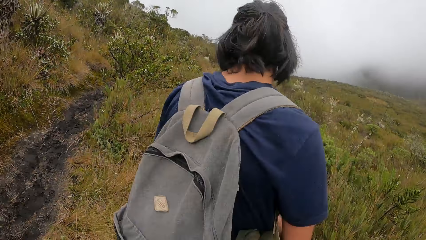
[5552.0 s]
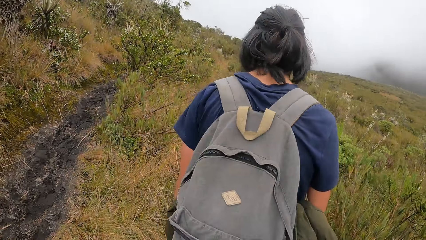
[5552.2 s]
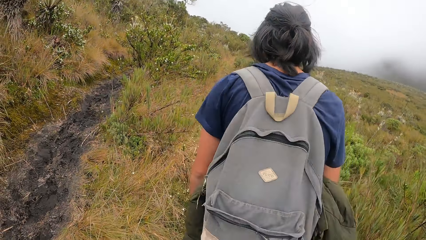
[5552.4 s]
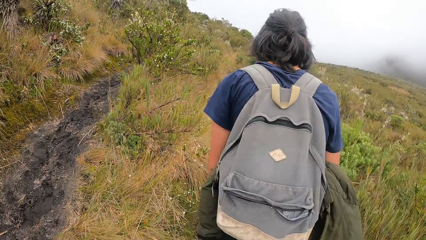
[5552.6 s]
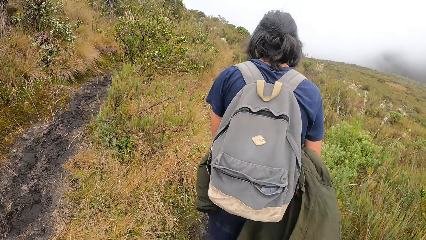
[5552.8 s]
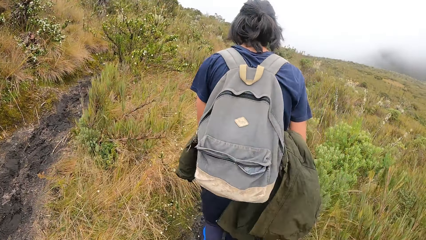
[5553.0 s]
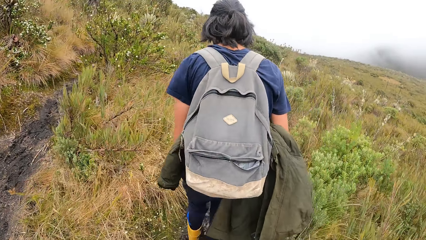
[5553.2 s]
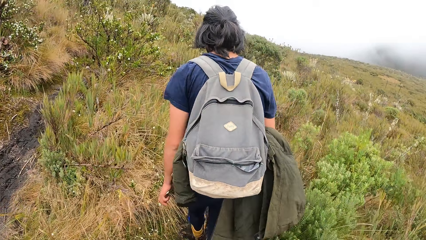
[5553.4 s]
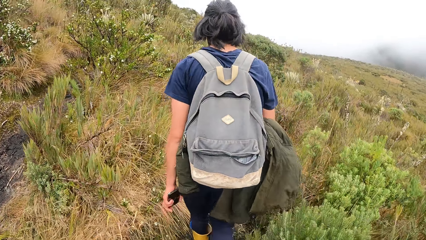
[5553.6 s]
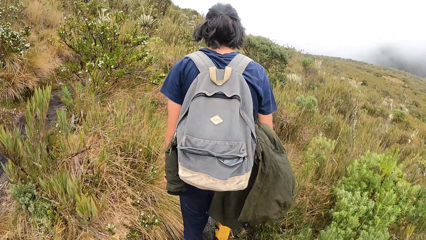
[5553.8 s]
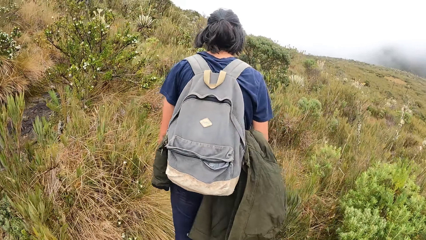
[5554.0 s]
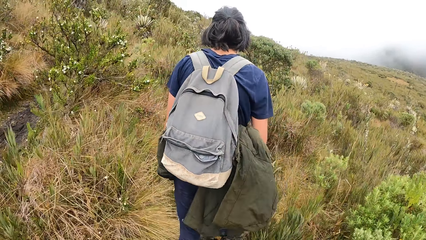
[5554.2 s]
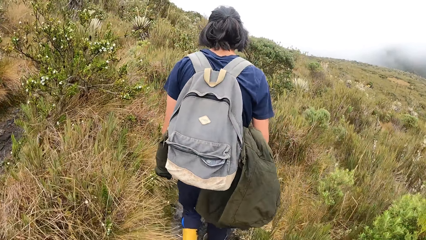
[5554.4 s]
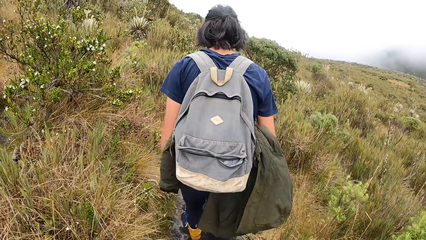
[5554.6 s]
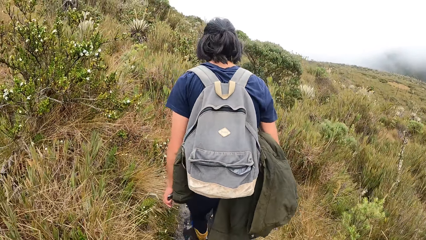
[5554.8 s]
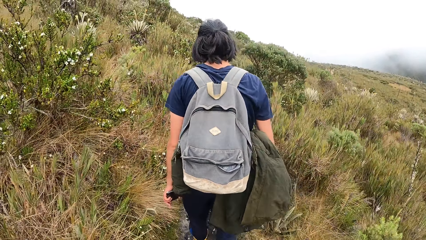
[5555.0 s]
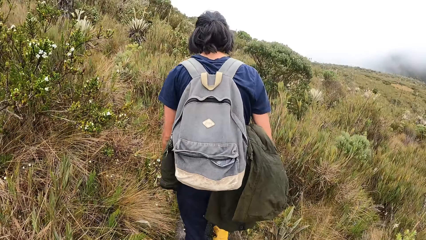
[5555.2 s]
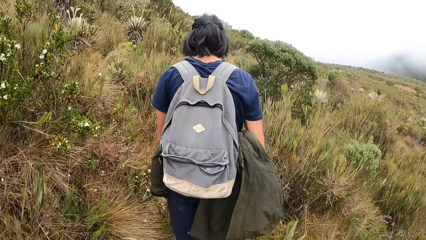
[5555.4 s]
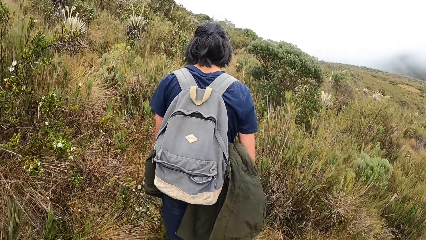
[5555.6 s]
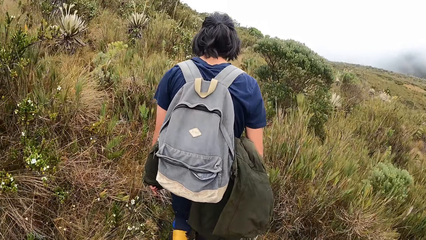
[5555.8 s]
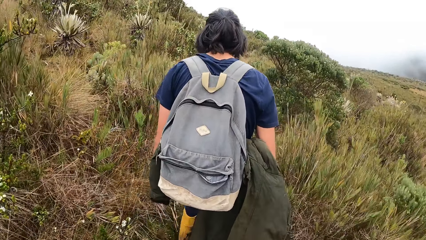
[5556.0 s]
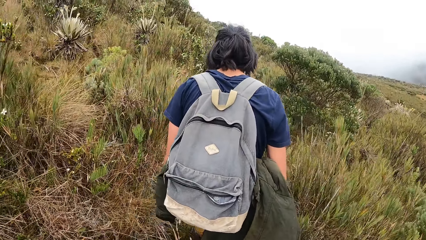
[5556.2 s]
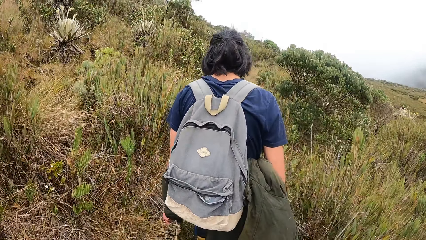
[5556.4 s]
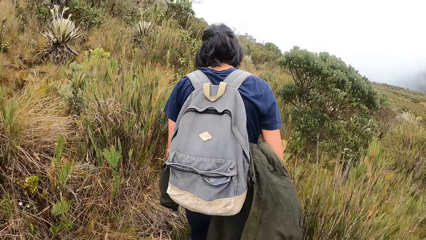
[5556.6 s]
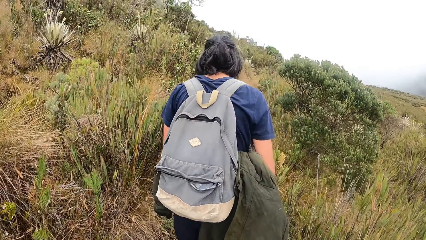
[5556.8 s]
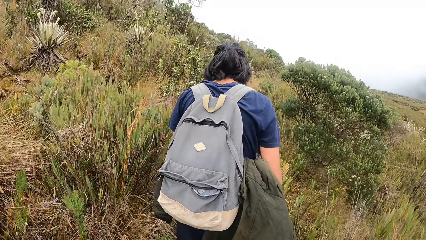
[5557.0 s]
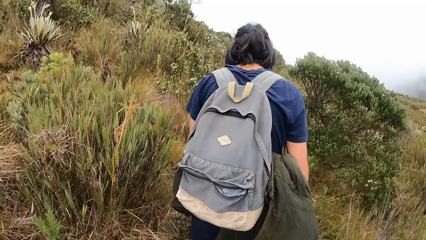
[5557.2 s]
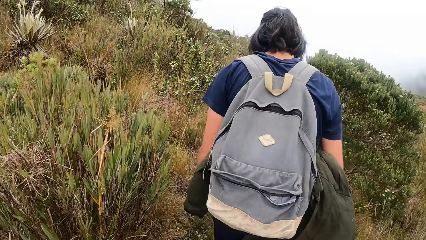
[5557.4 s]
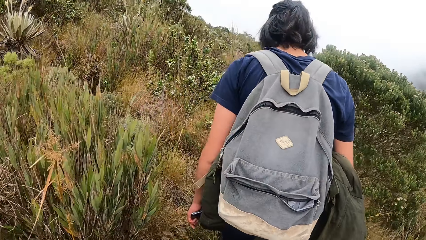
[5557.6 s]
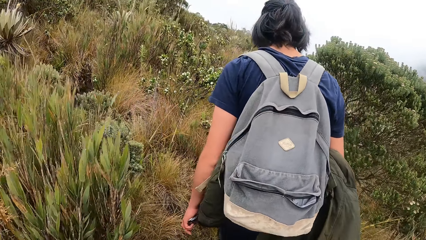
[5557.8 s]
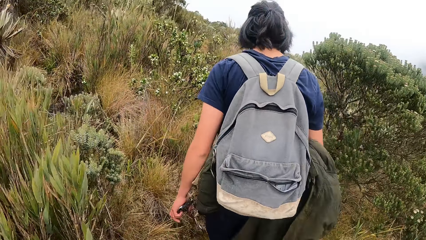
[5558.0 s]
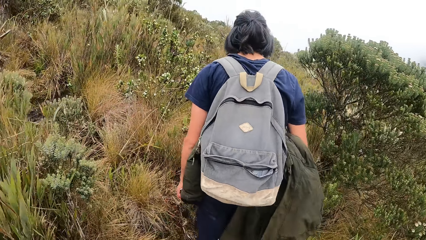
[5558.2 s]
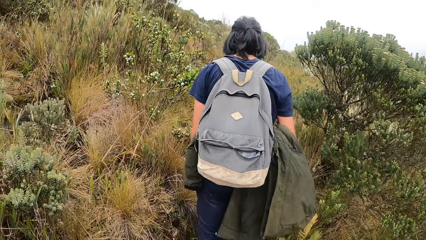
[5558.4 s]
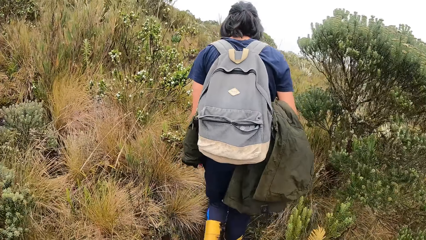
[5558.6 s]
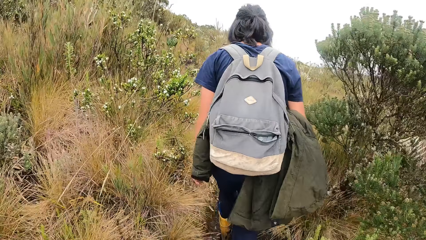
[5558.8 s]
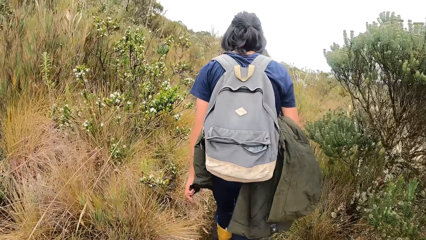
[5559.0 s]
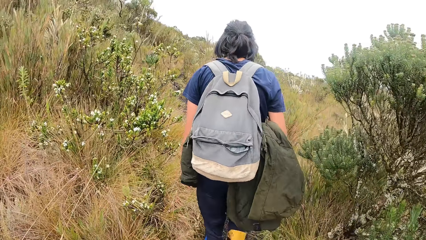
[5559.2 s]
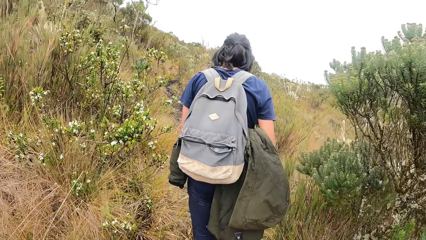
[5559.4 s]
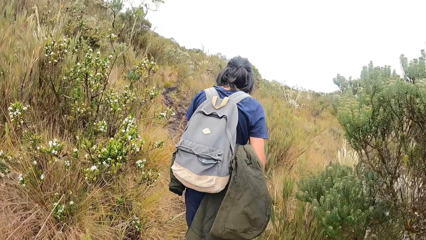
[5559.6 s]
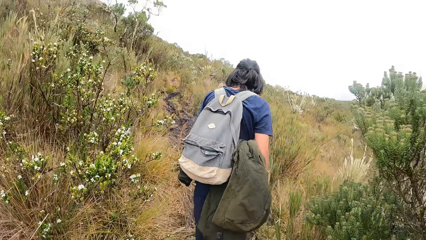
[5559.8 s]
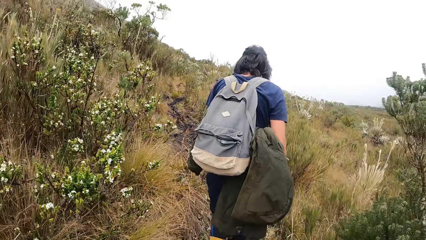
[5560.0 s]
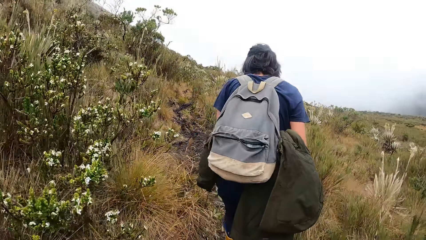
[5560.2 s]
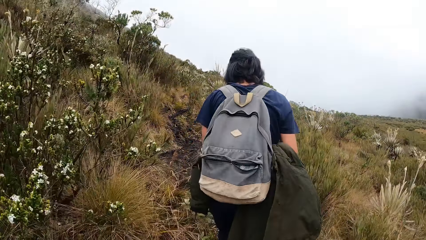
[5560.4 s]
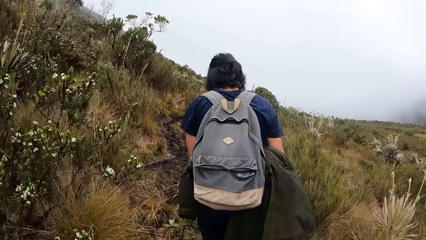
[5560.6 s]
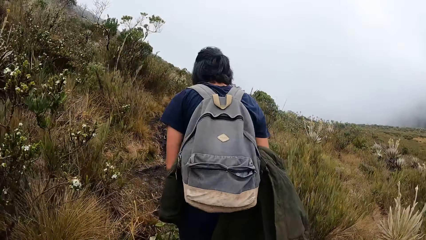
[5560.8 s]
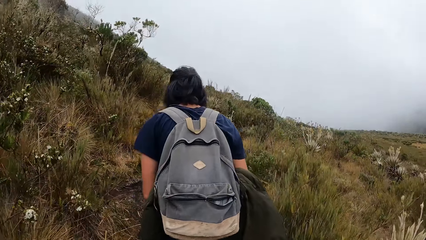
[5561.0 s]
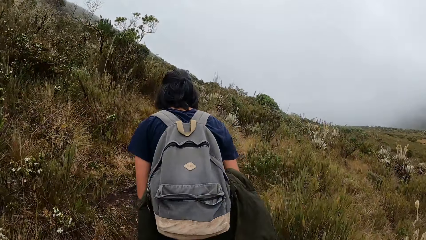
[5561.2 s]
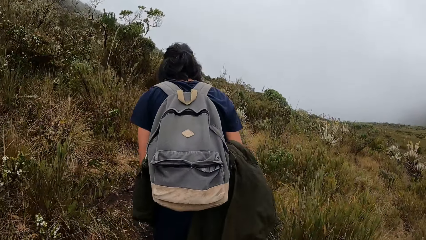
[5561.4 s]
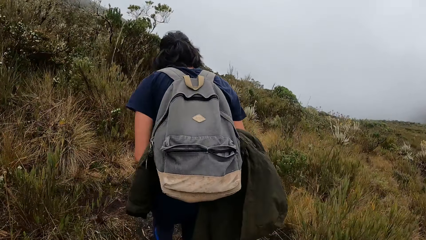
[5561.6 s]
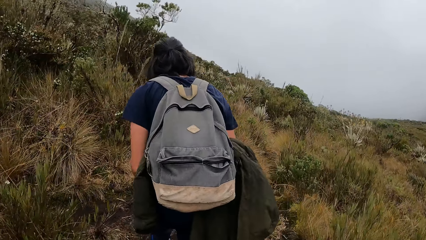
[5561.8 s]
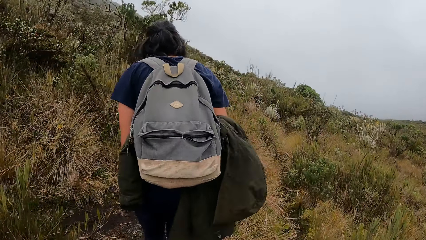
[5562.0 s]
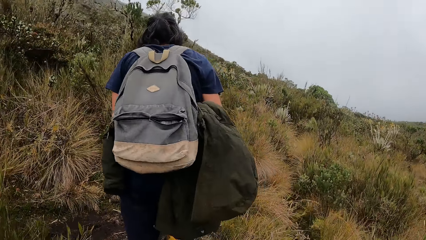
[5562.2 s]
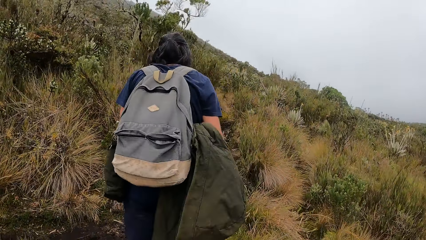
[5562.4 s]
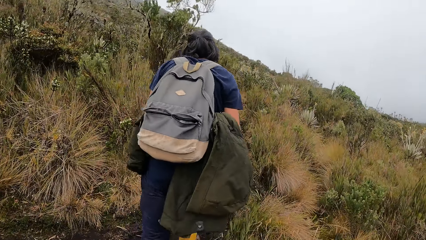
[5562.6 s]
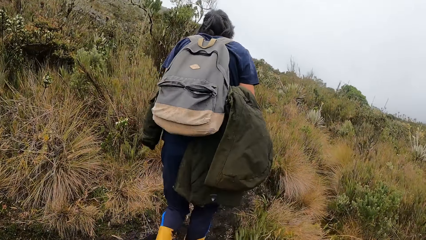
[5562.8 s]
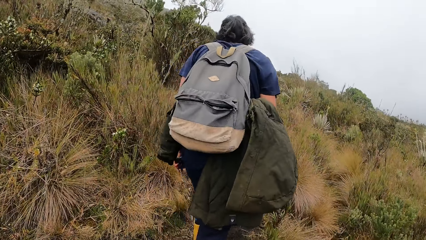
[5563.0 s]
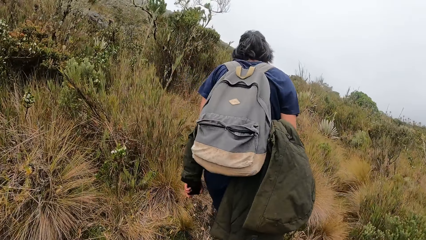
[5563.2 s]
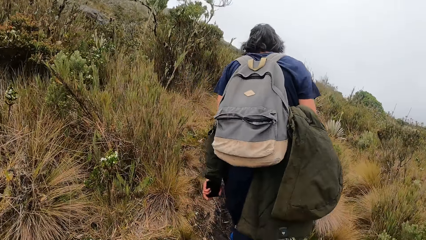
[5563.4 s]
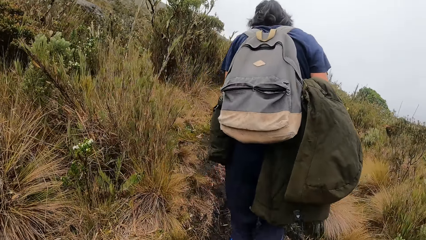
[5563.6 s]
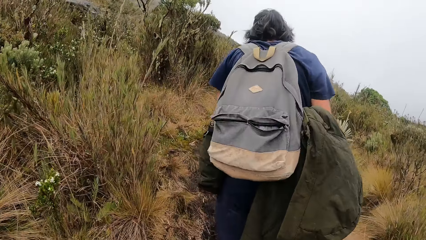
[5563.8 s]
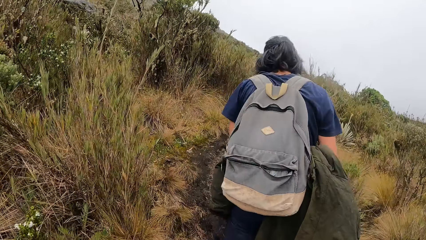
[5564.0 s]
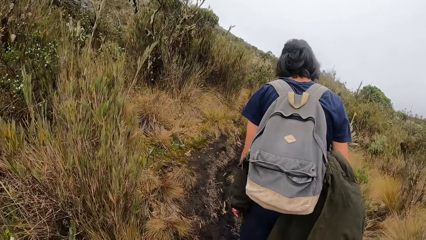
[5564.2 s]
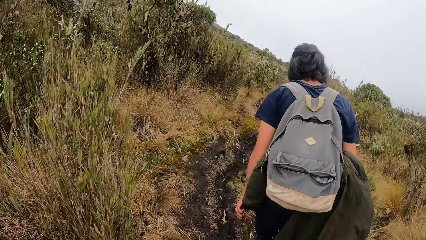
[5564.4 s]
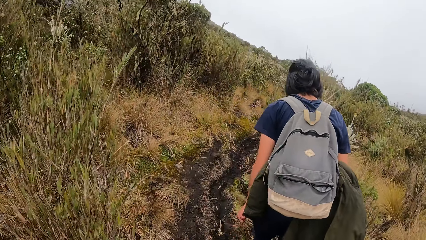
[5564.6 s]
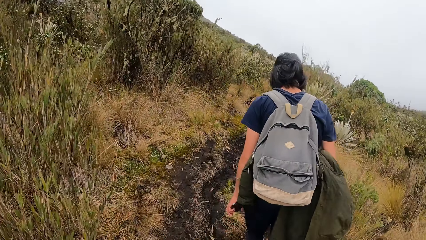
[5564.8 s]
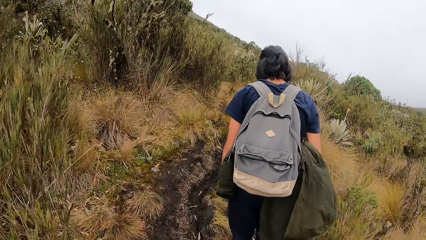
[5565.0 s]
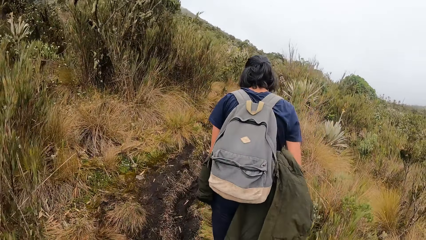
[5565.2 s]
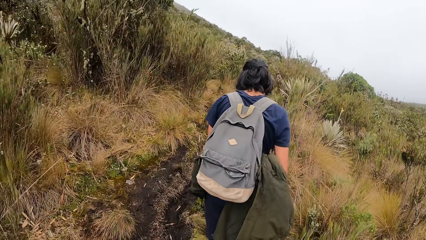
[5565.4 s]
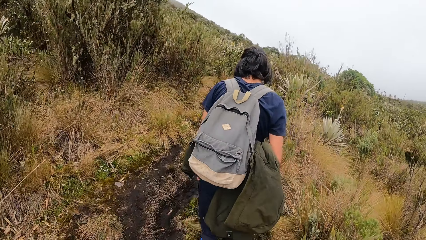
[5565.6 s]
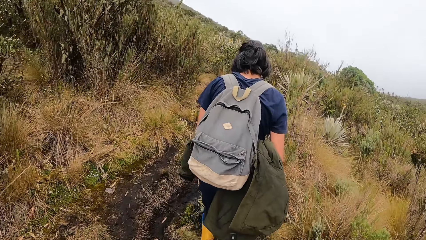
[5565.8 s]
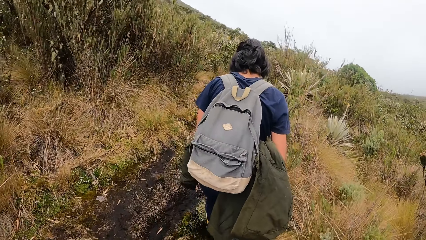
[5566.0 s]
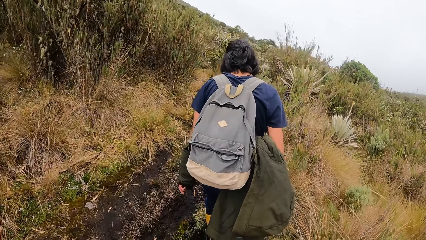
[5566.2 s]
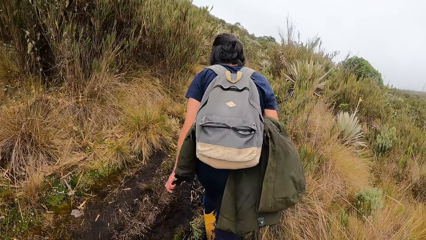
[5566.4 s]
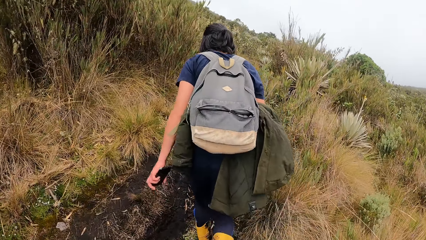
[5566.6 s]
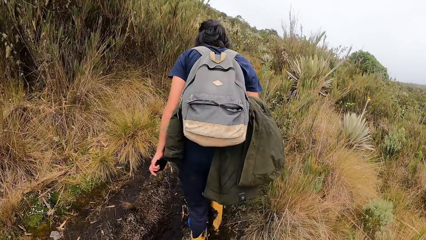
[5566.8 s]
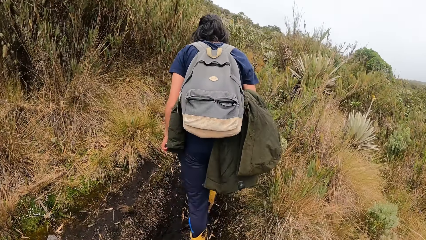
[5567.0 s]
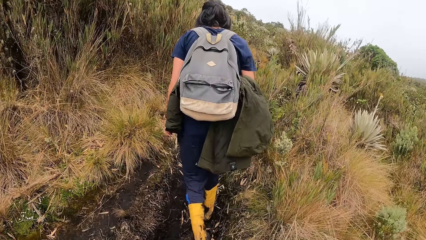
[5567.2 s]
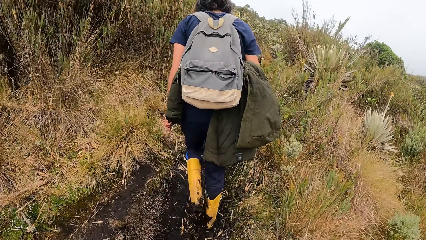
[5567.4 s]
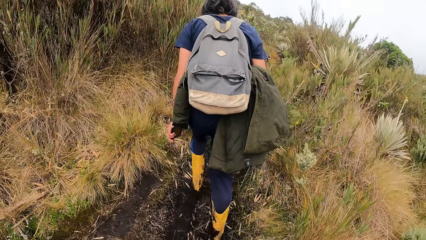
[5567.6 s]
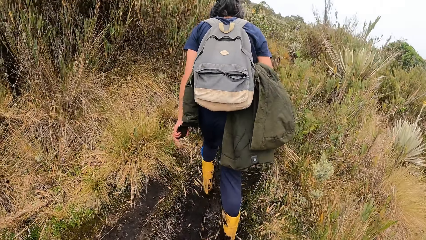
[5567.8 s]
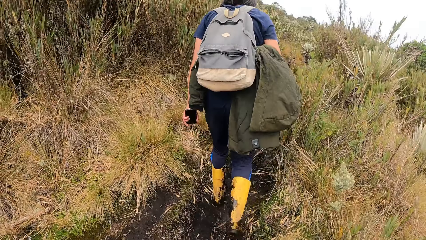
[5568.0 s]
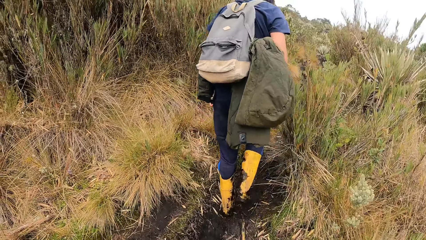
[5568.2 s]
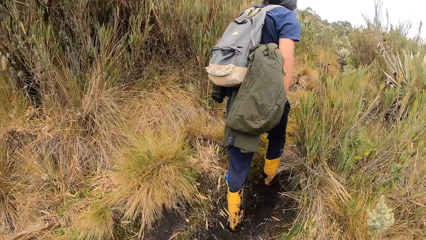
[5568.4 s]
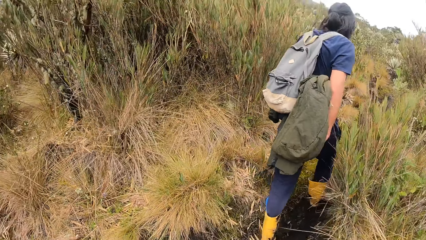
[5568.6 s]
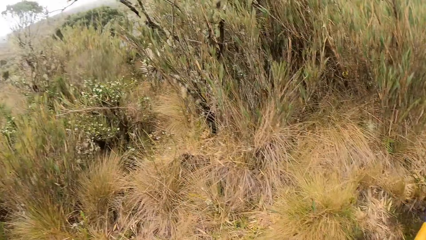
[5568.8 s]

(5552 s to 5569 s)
A man walks on the road.
